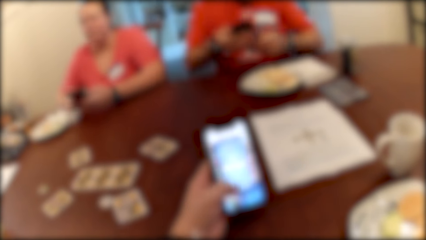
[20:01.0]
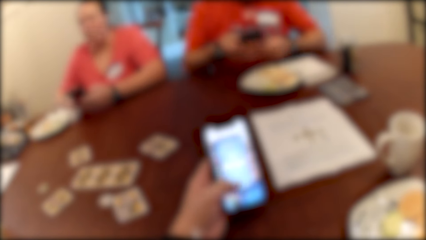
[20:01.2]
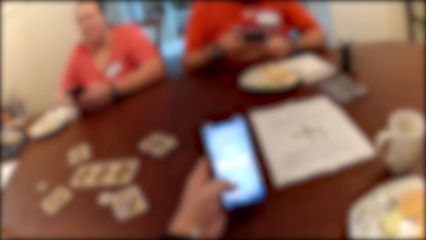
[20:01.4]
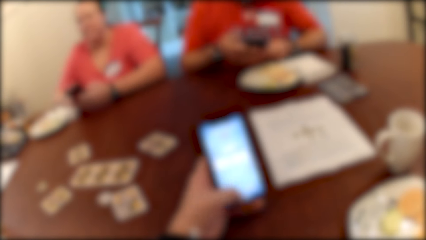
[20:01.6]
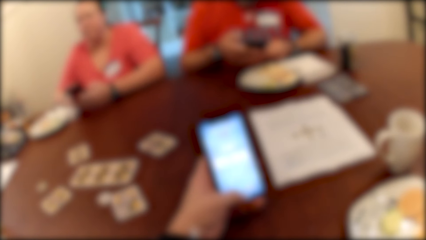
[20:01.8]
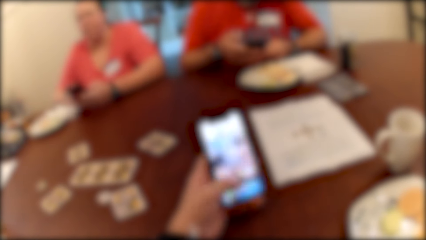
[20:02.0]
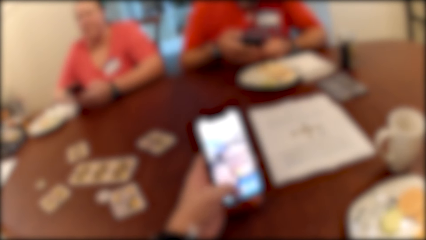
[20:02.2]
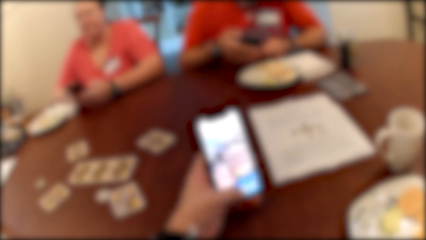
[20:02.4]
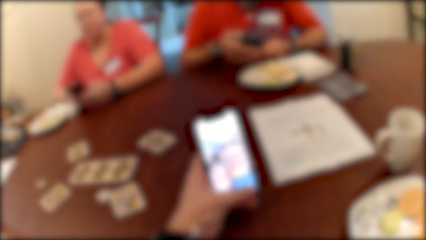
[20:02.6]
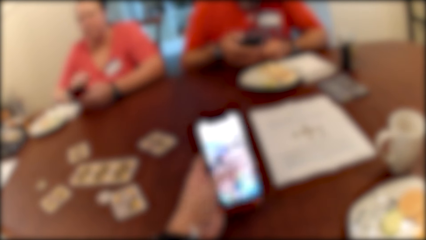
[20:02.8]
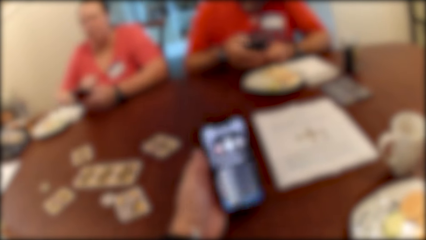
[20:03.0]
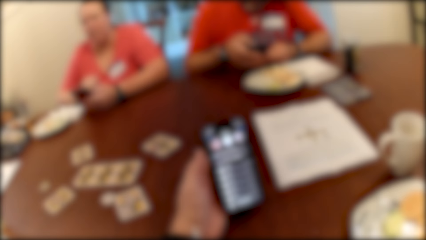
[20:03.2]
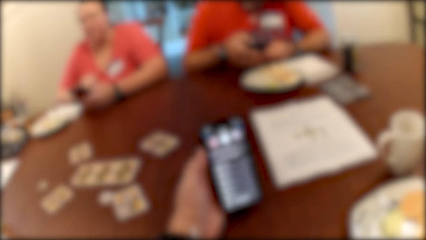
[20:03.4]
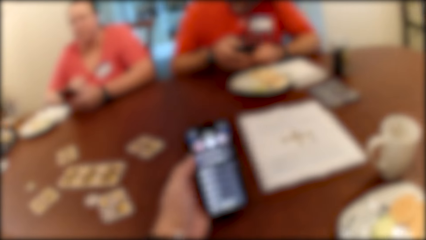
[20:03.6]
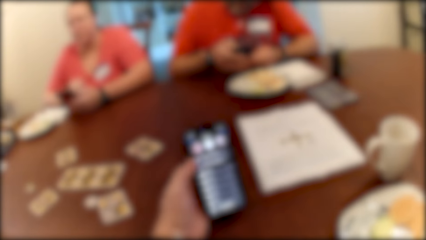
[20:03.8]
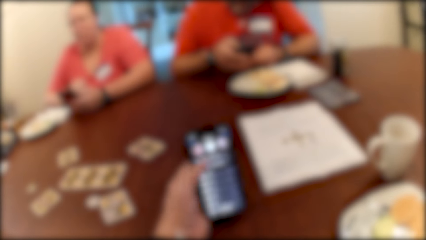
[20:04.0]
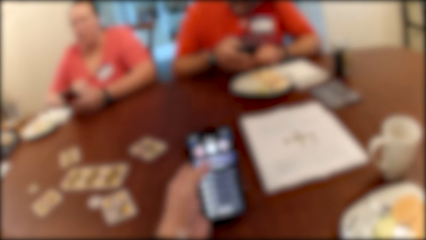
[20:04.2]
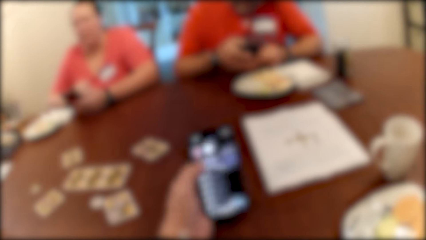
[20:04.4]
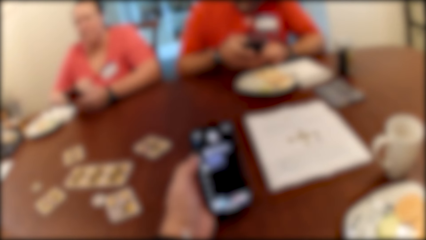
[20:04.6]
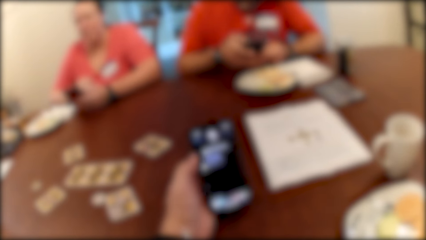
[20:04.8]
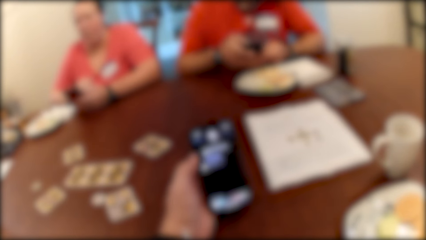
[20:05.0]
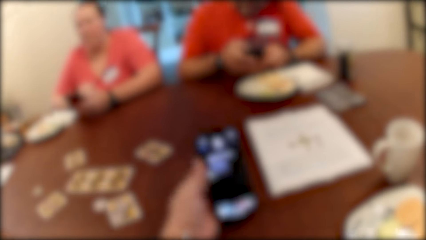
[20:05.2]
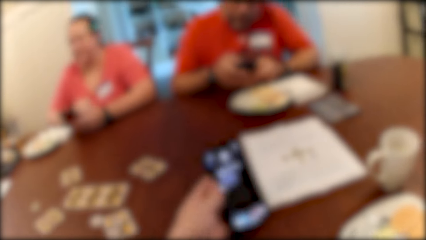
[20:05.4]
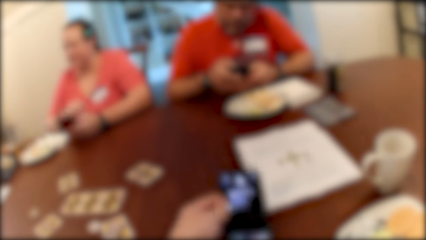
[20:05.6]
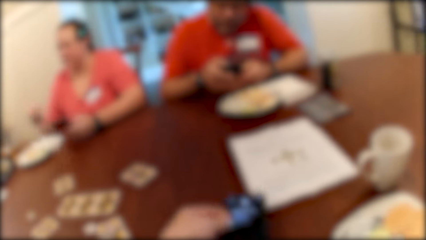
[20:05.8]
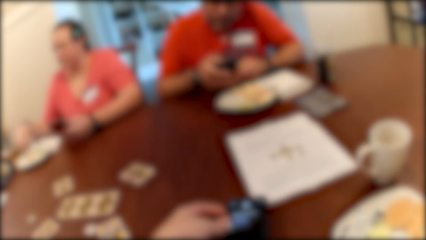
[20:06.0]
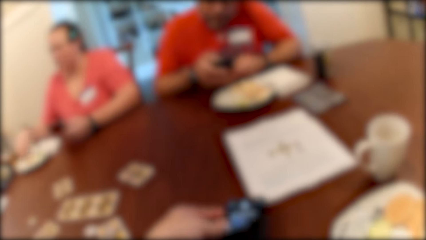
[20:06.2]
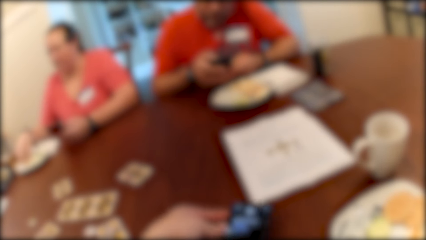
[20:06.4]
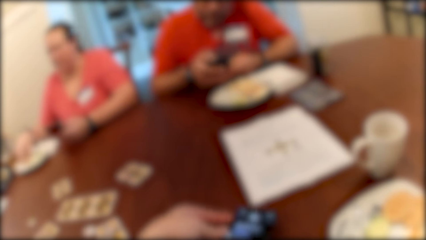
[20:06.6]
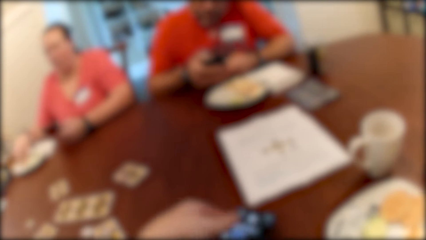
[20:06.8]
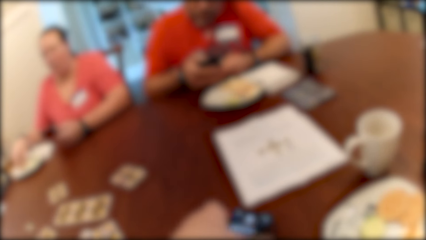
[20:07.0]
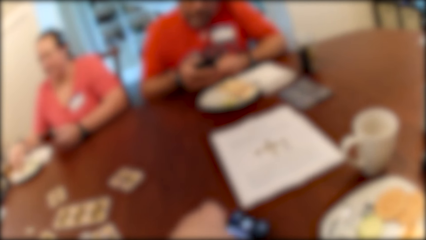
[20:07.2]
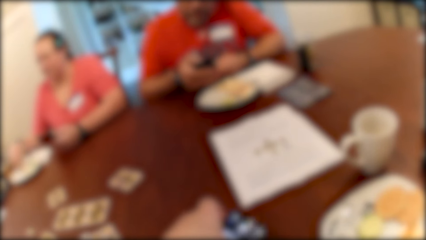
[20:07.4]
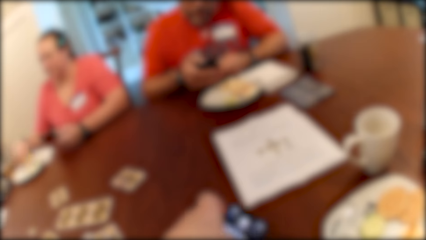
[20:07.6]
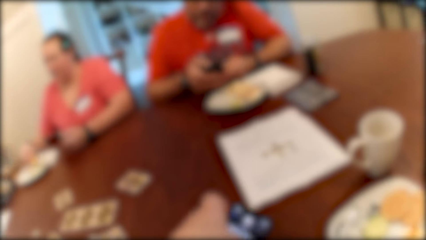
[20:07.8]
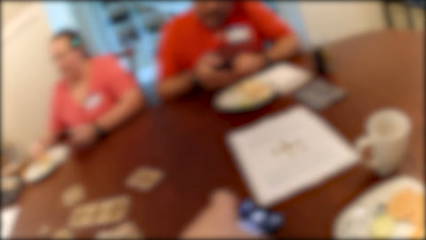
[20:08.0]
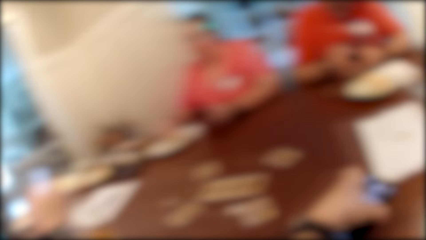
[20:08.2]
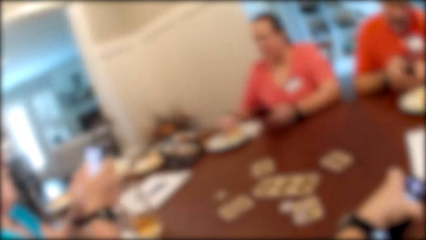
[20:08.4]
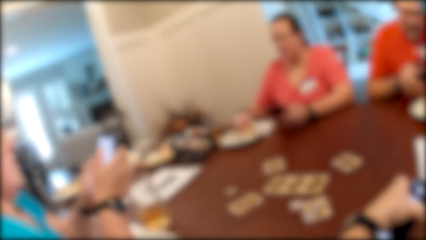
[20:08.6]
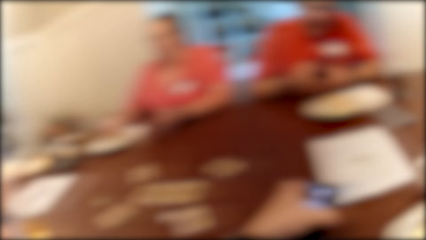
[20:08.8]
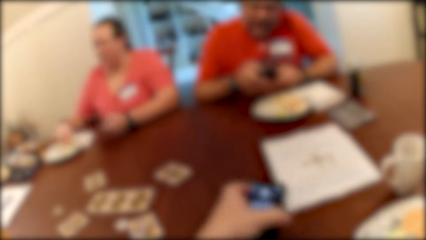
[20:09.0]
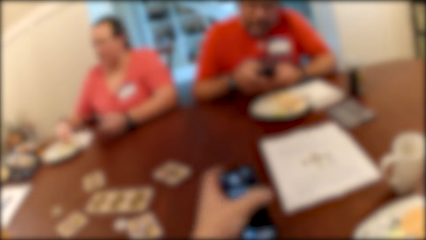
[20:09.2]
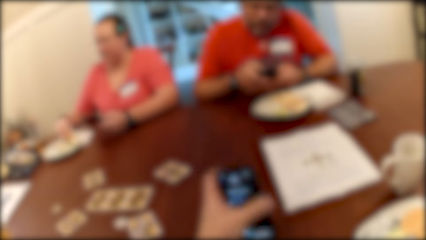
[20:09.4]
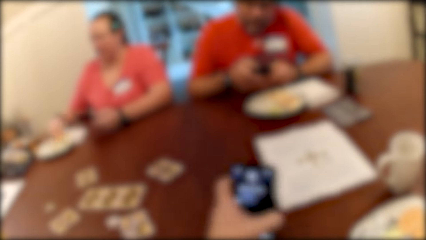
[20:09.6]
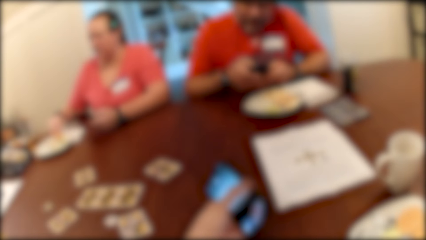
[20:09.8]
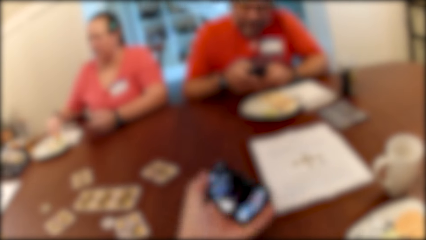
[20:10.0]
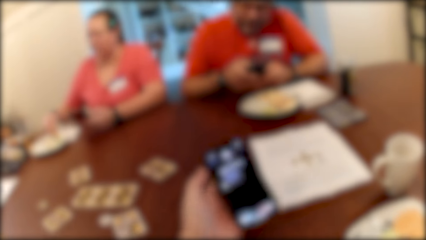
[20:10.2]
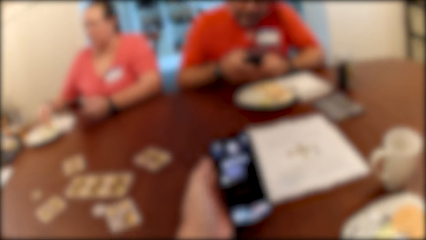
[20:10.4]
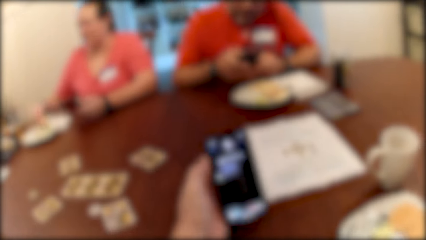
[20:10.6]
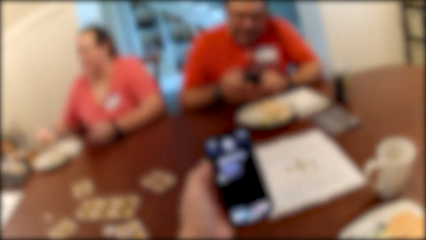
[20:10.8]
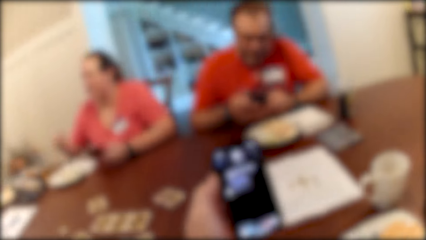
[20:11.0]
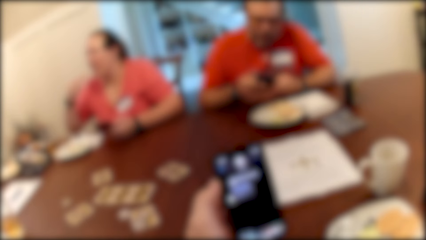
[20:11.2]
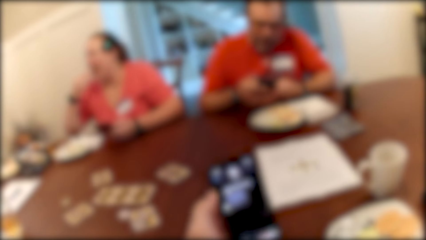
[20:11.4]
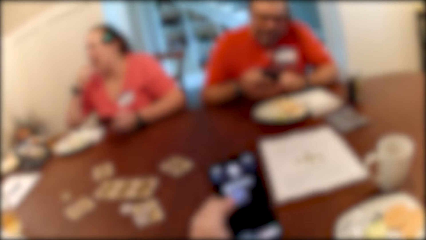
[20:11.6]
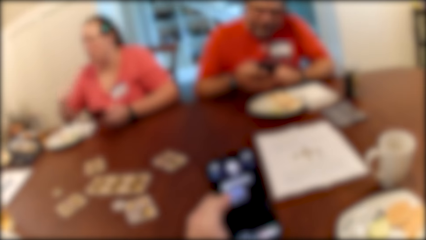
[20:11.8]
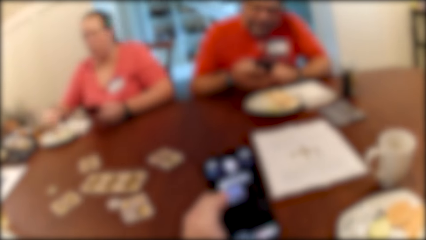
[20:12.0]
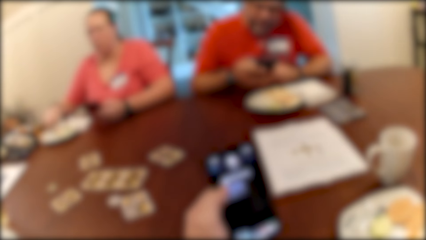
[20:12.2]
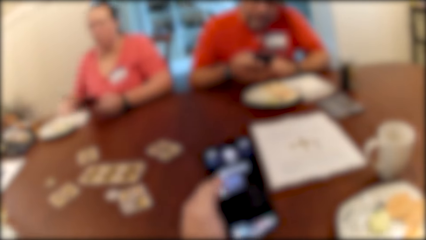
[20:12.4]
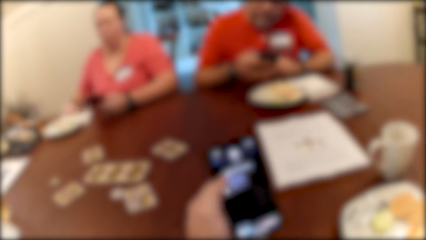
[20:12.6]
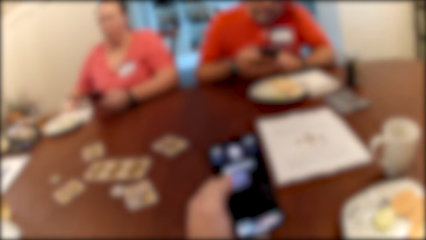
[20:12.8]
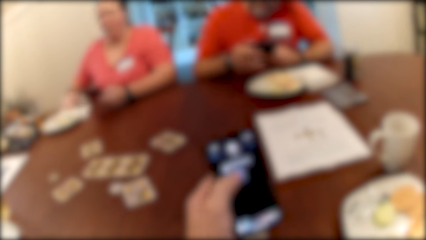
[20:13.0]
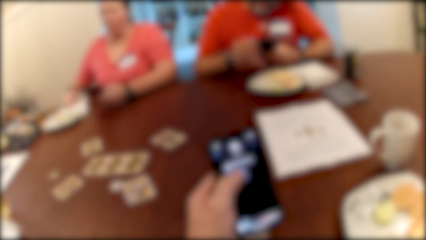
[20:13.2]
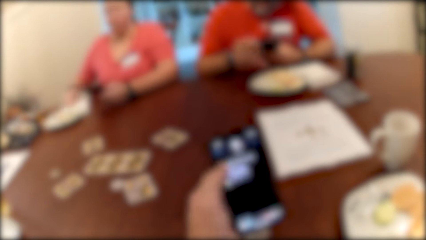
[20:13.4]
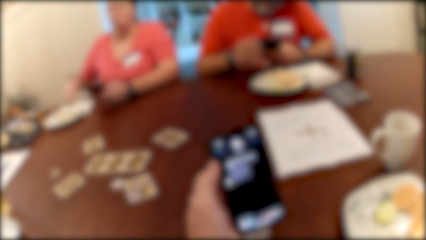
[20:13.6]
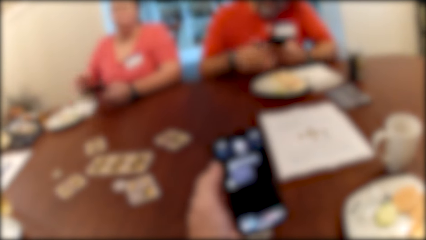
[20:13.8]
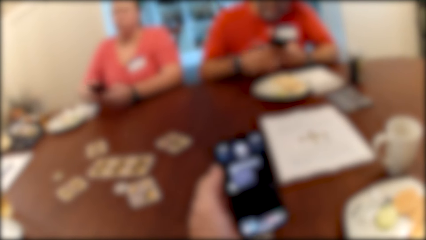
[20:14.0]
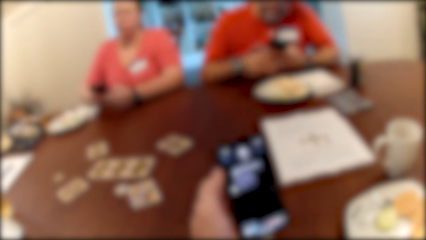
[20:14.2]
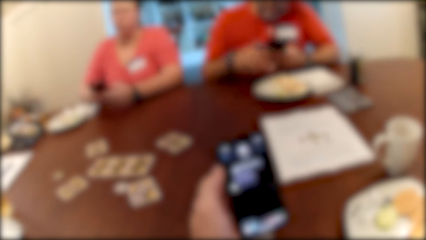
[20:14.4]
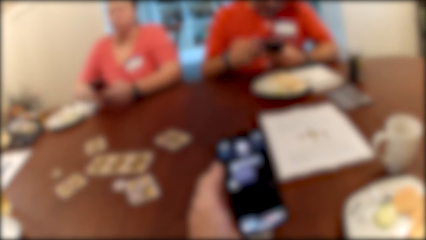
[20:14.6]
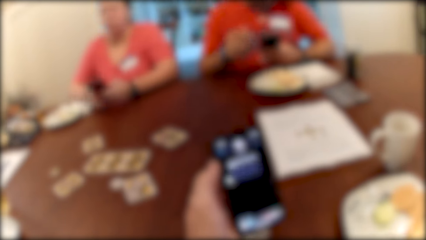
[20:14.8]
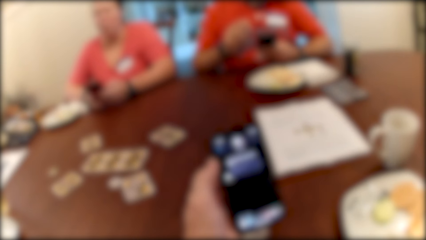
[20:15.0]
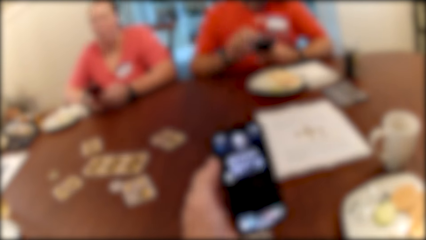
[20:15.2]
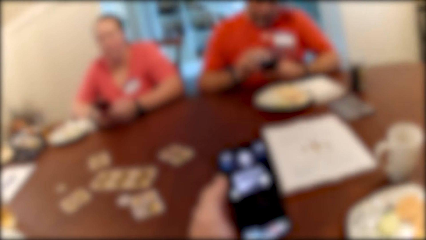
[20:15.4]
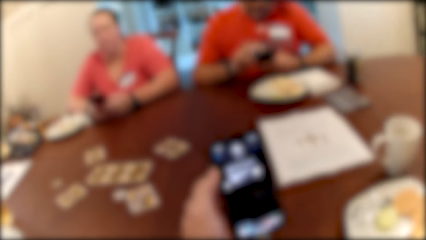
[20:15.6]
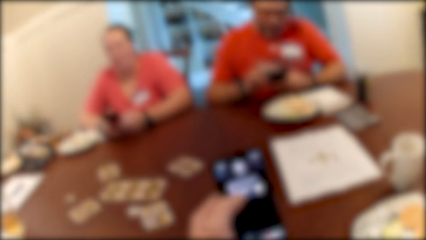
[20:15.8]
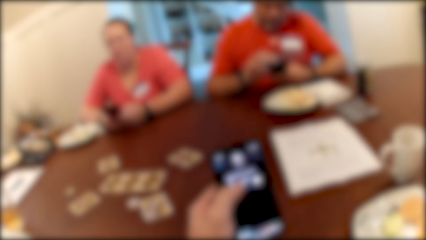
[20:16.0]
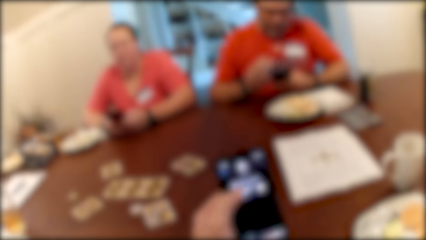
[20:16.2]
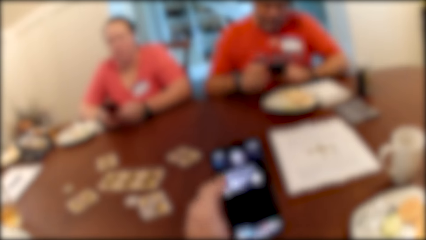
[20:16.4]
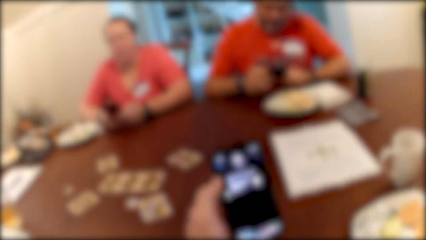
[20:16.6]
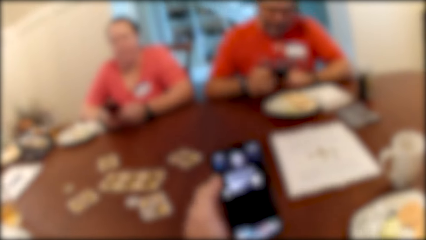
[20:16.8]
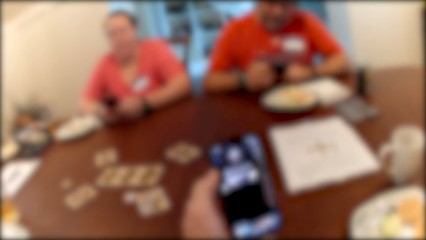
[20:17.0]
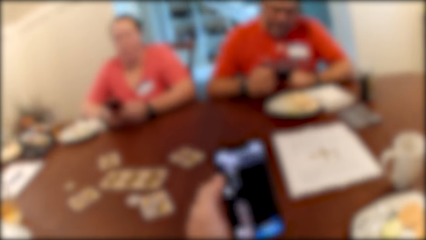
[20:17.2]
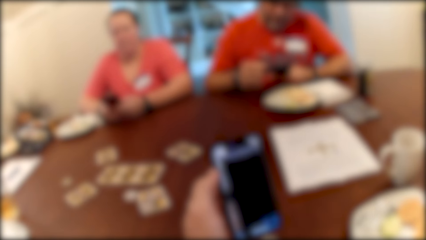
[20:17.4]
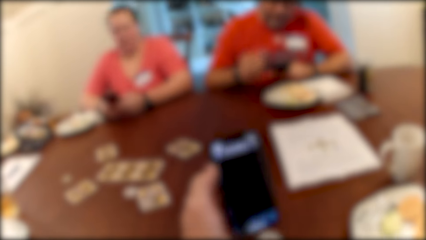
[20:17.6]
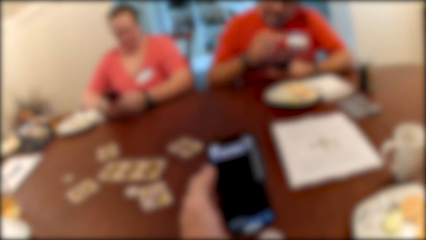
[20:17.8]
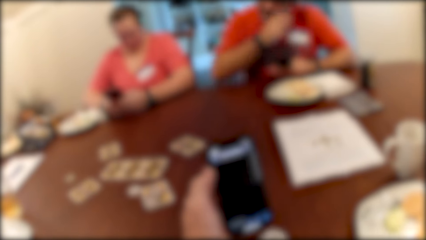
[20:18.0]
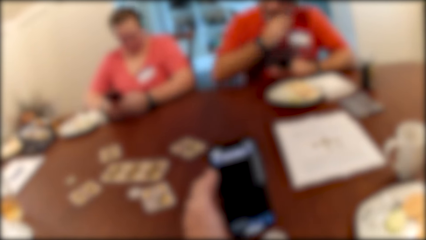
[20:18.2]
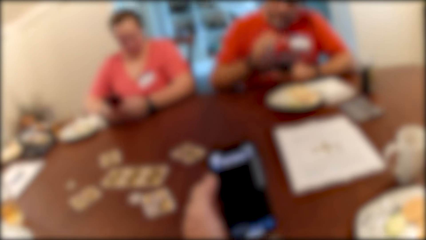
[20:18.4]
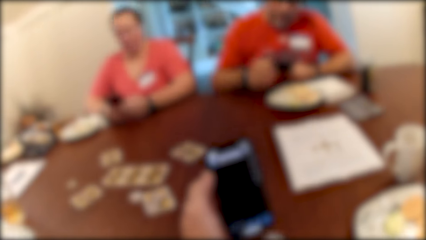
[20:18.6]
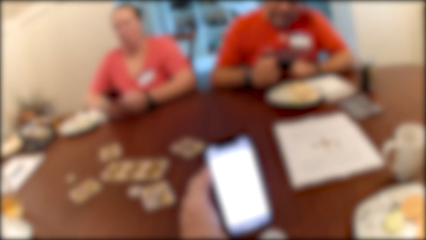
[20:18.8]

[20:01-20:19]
A man brings out a phone from his pocket with his left hand. The camera wearer drops the phone in his left hand on the table. He holds the phone on the table with his left hand. A woman holds a phone in her hands. The camera wearer looks around. He touches the phone. He presses the phone in his left hand.
